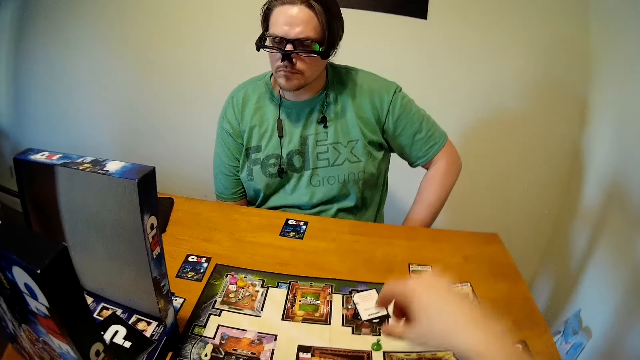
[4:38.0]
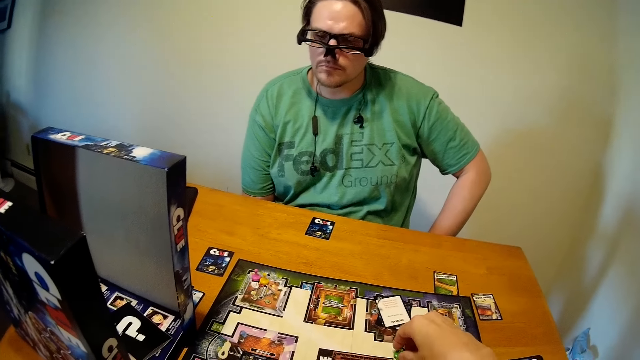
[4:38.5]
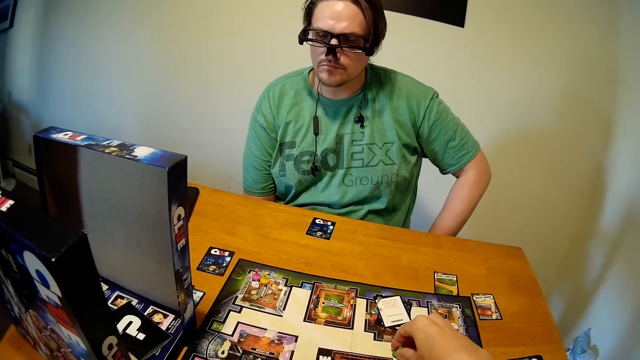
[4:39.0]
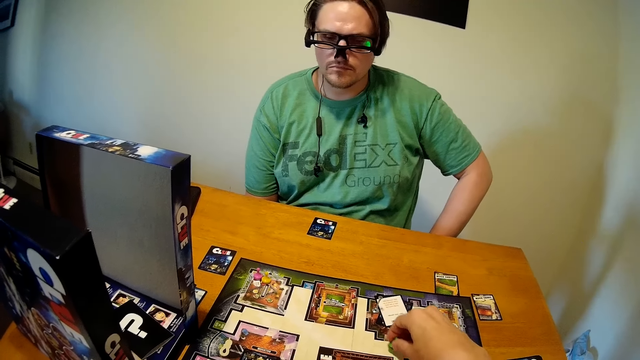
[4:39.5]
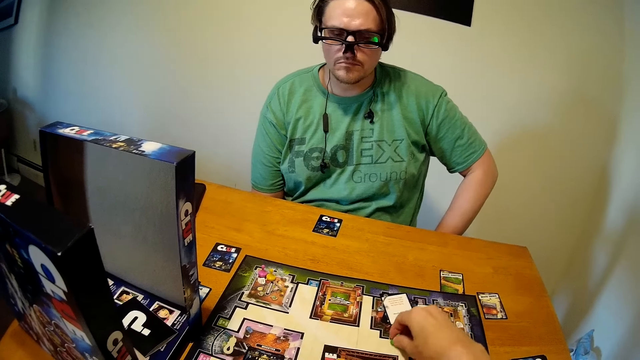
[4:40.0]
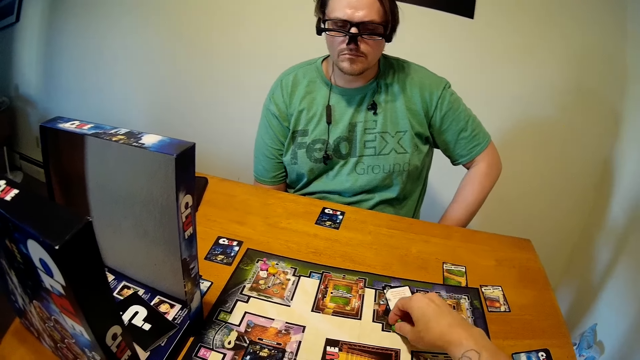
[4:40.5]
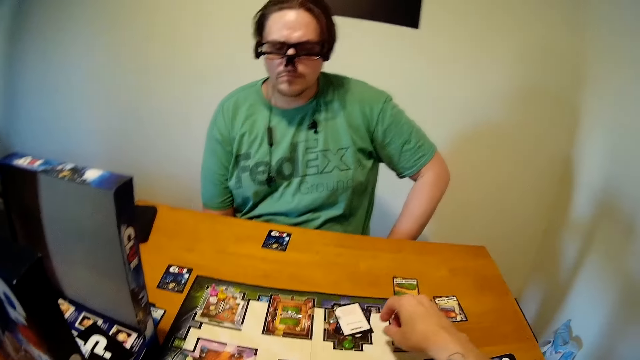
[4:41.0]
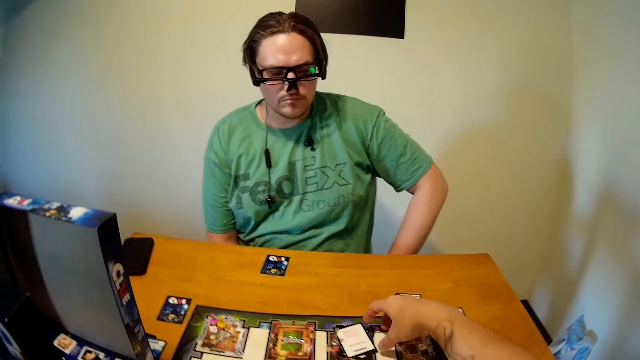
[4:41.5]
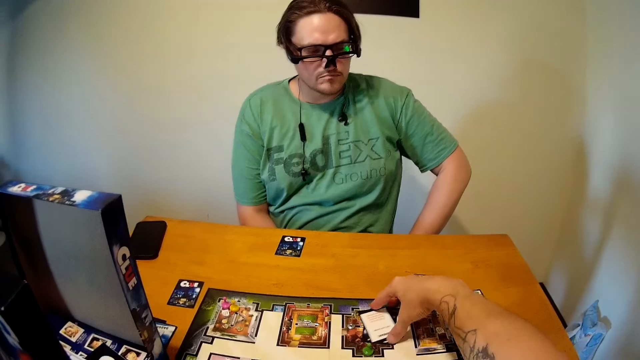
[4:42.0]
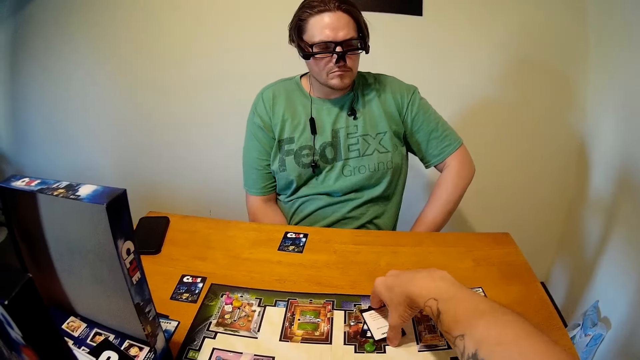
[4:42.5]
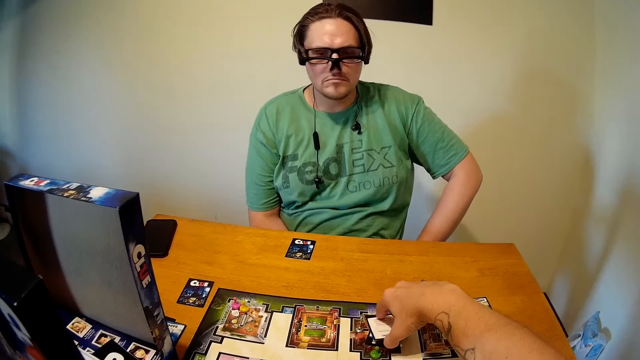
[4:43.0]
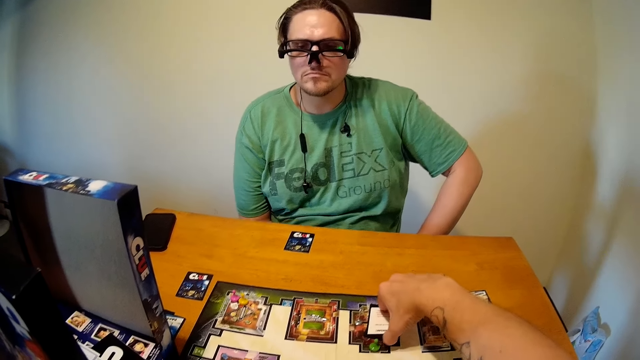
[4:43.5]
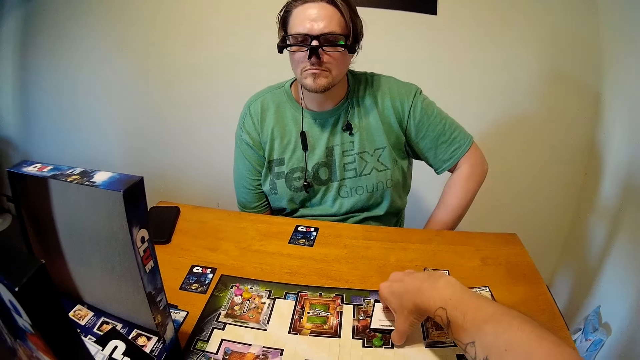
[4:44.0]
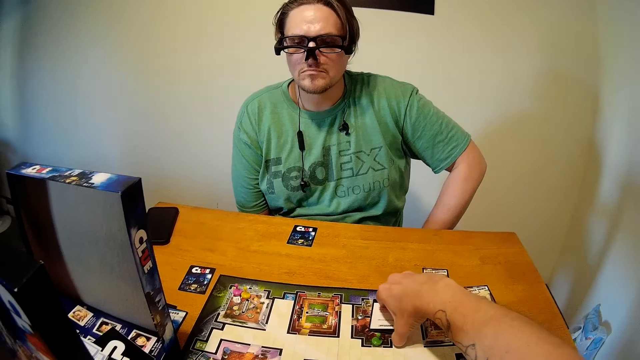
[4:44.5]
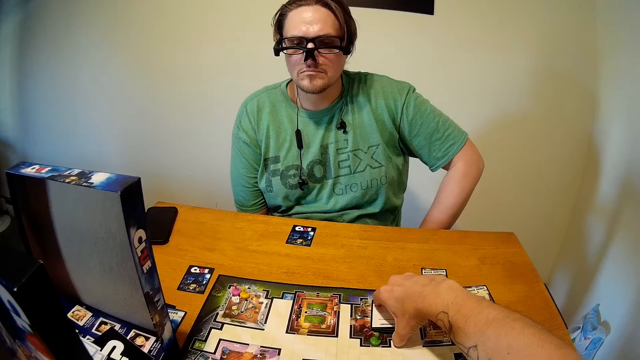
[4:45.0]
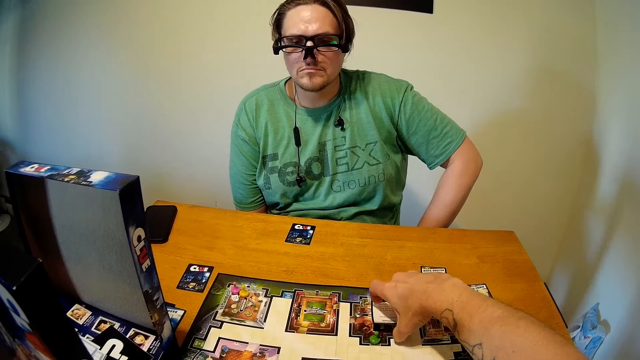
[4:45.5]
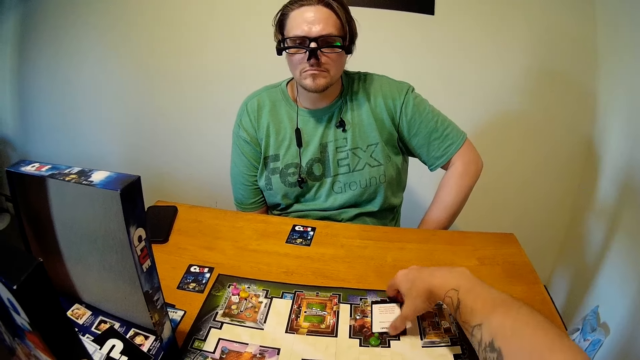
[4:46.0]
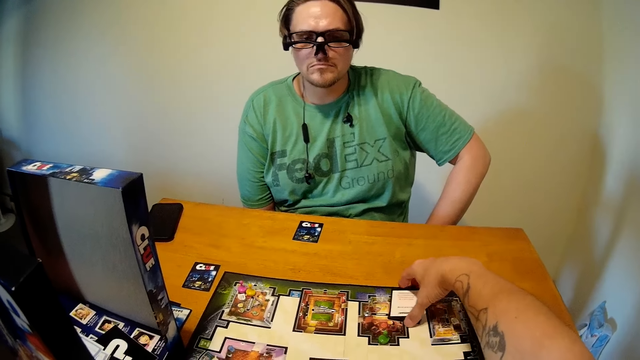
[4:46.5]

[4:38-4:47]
The camera wearer moves a dice on the chart.

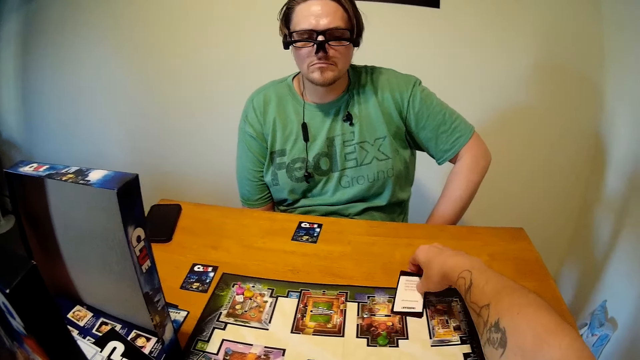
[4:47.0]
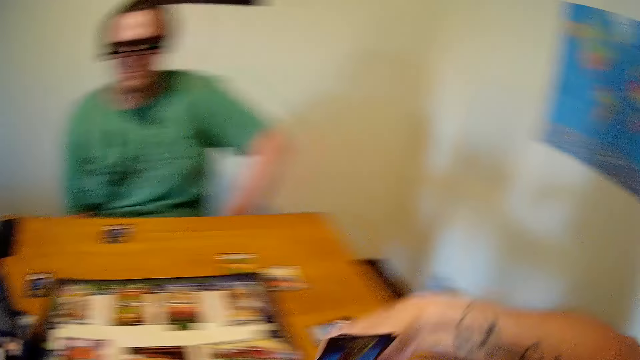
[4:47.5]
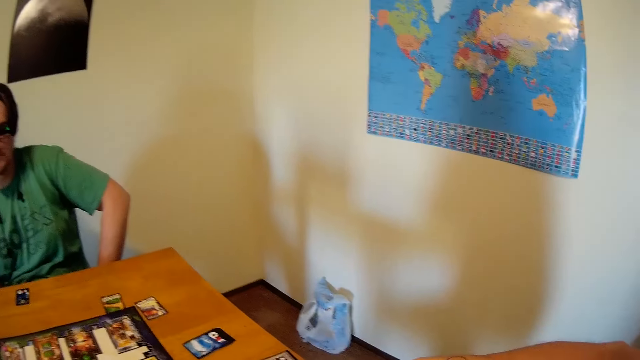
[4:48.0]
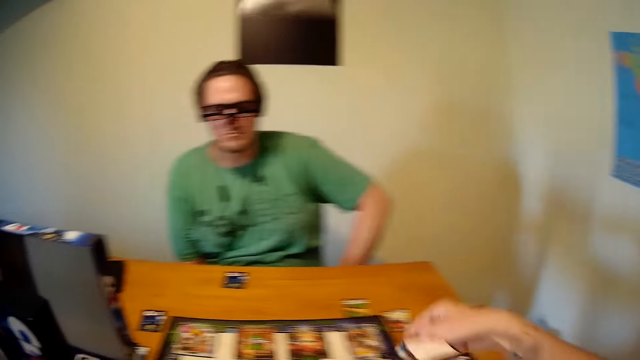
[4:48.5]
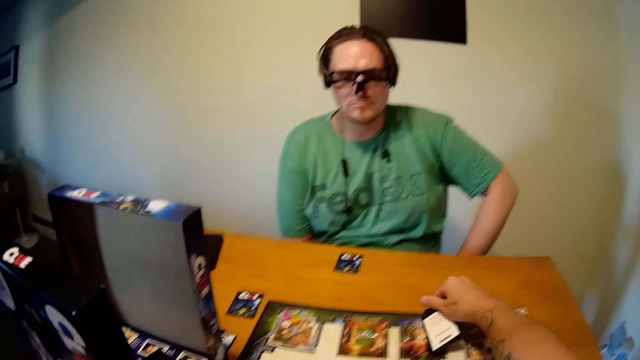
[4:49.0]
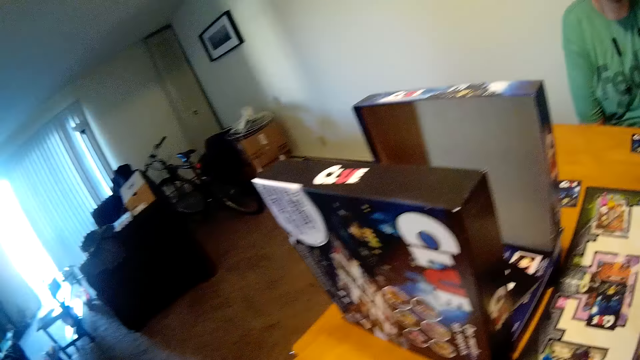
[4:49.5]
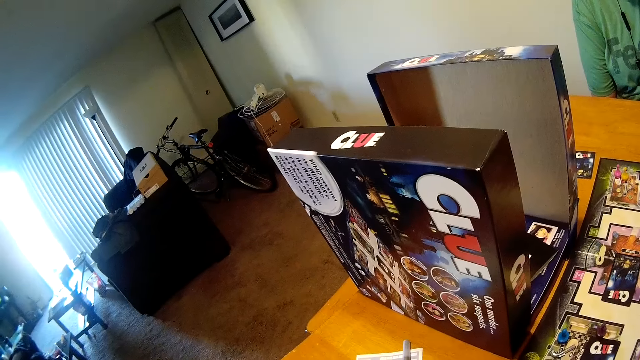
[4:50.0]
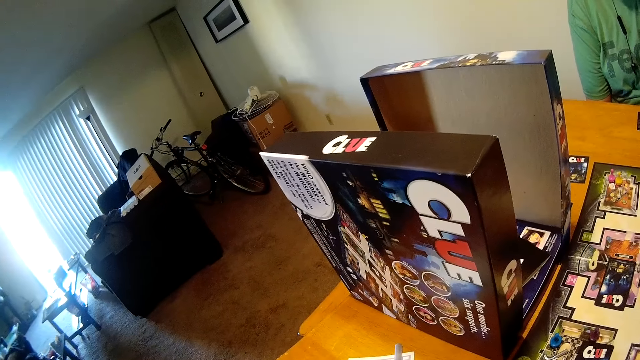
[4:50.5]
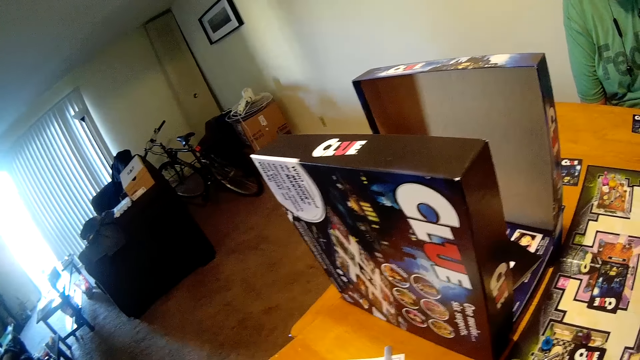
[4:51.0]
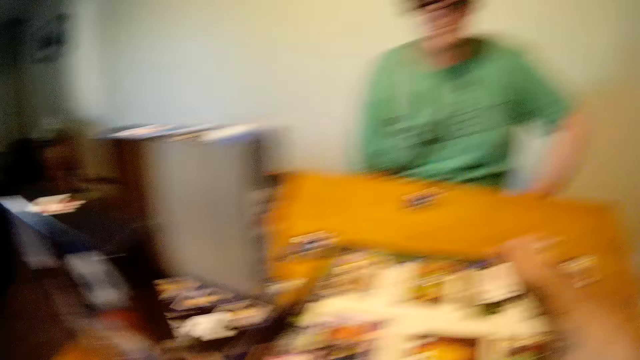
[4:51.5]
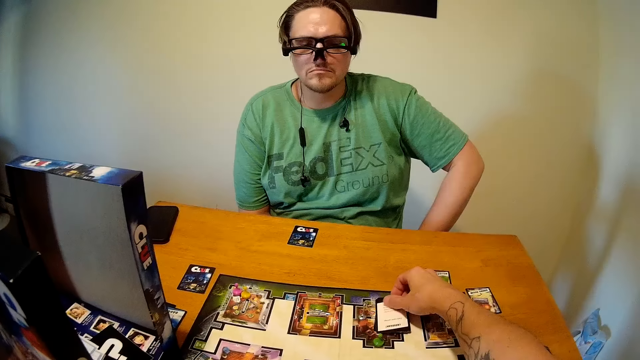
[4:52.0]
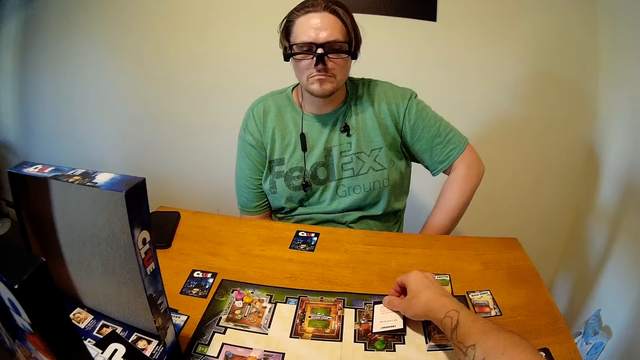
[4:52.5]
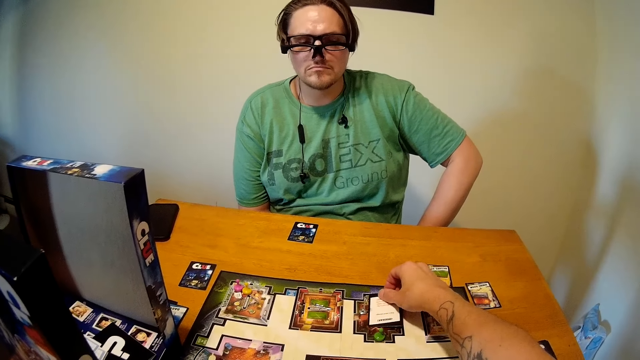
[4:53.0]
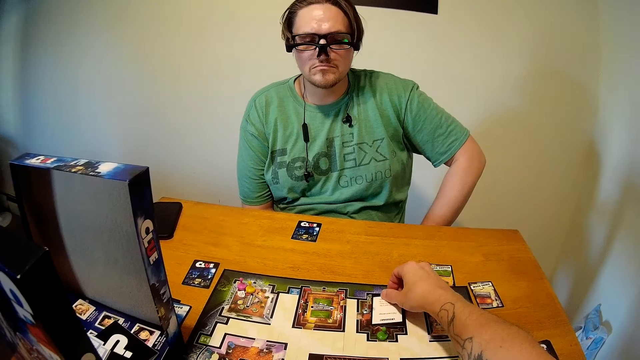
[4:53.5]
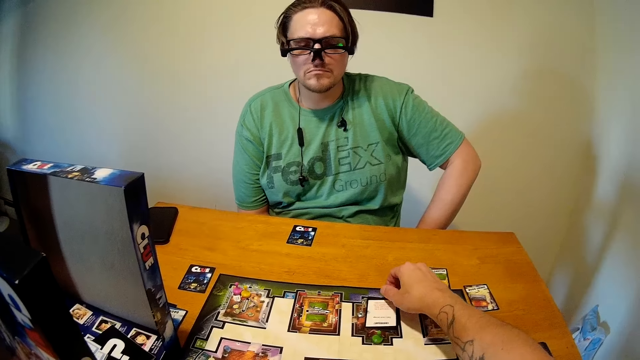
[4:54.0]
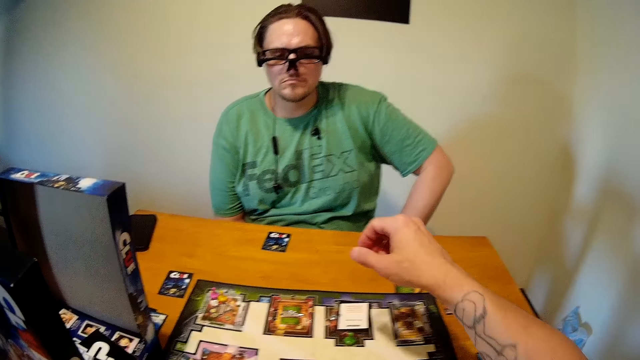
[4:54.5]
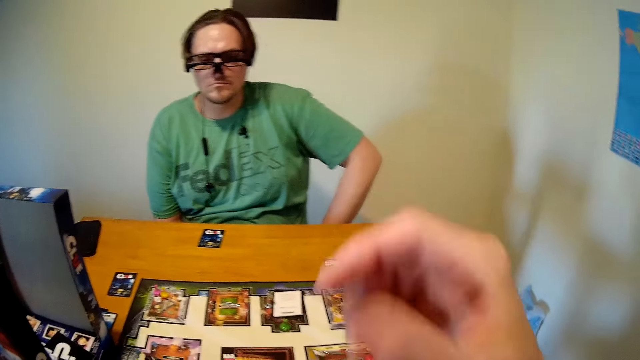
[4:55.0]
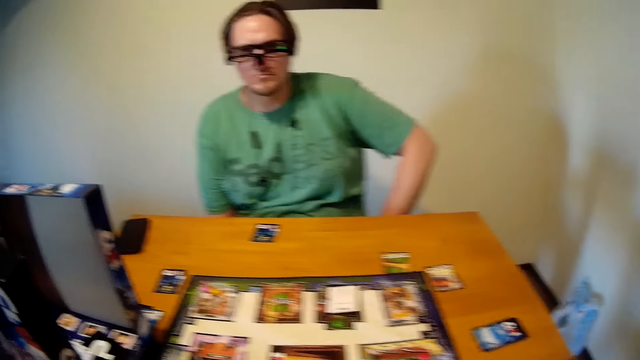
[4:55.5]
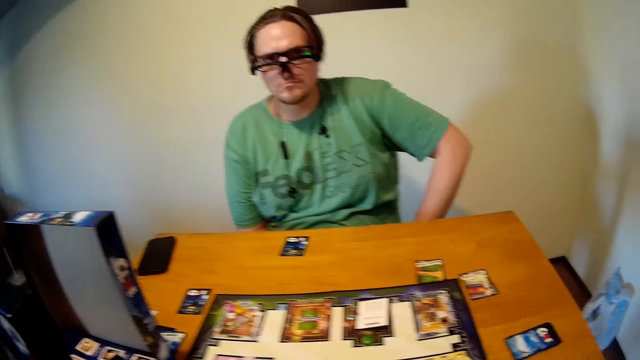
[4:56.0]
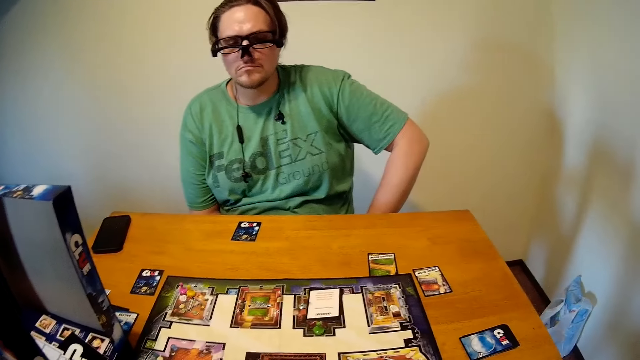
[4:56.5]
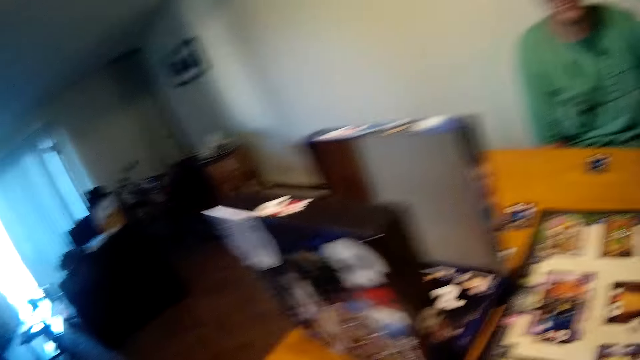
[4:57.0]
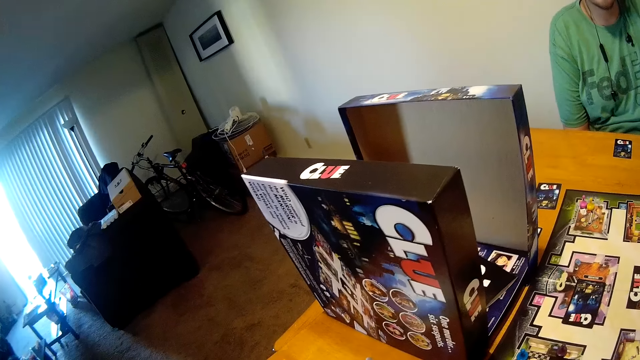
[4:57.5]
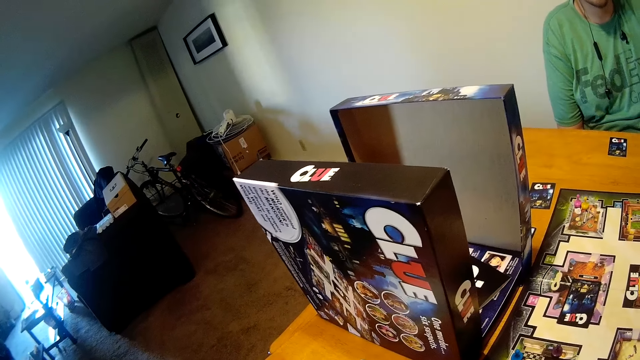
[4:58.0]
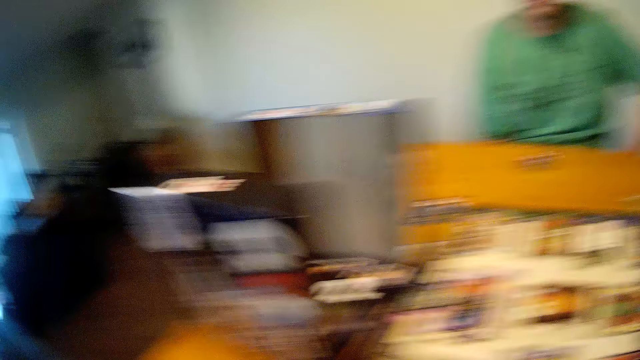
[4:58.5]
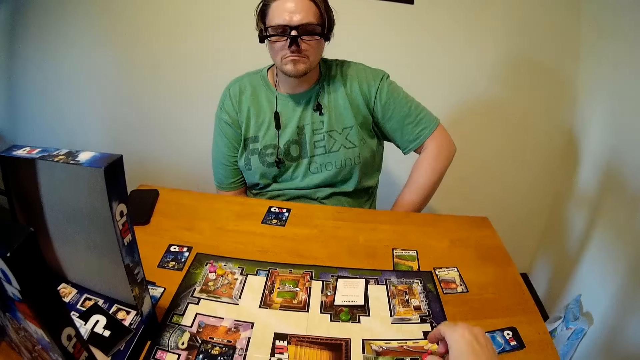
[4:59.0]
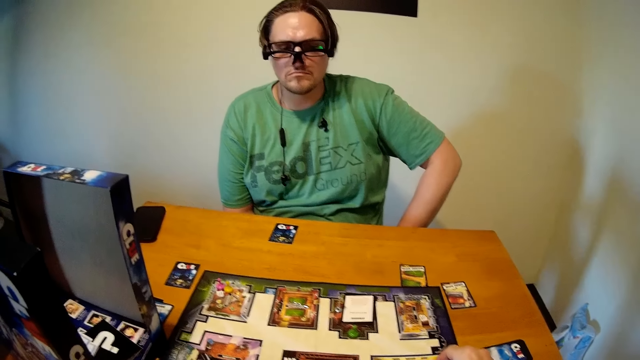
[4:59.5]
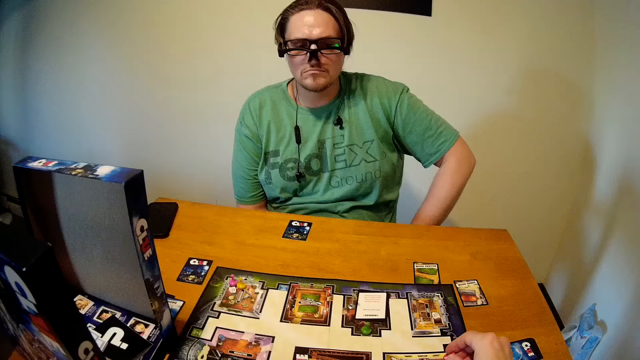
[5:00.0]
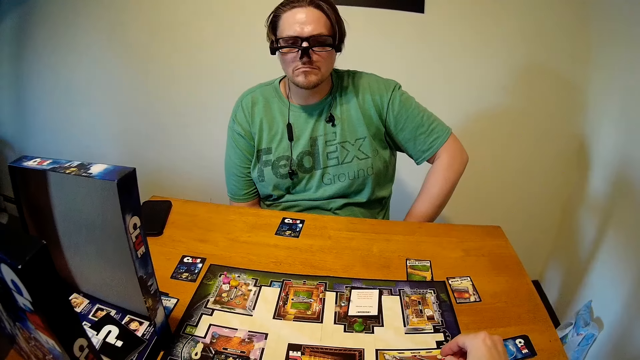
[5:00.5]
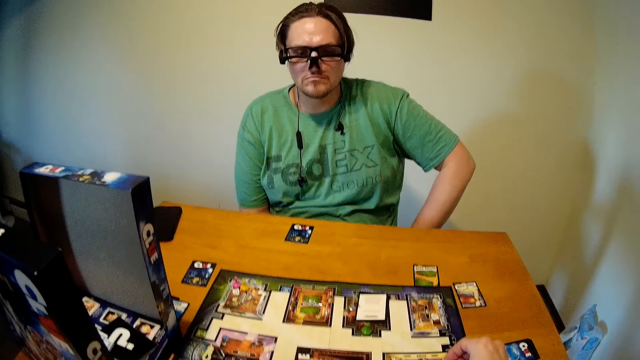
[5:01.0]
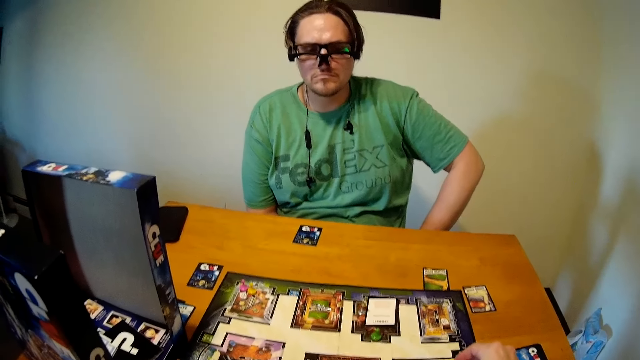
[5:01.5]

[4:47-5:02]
The camera wearer puts a card on the table. They look aside. They hold a card on the table. They look aside. They hold a dice on the table.
